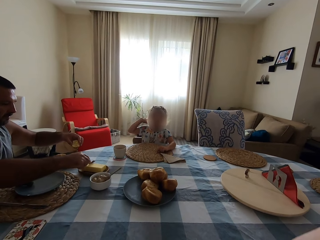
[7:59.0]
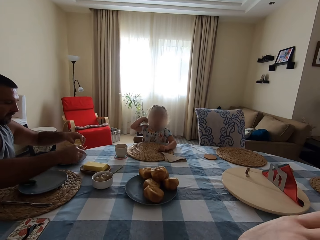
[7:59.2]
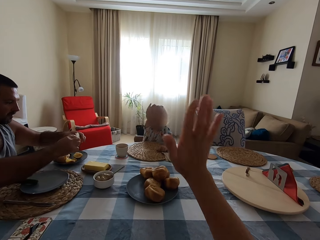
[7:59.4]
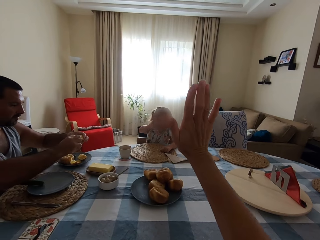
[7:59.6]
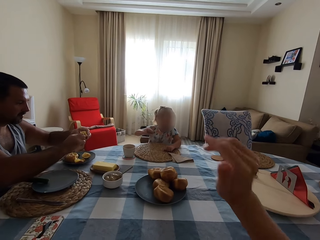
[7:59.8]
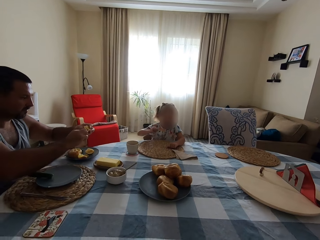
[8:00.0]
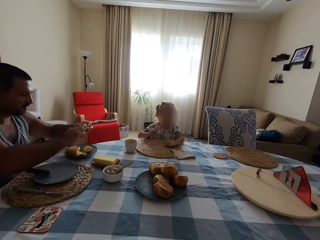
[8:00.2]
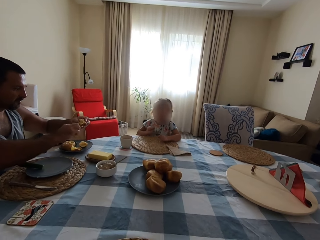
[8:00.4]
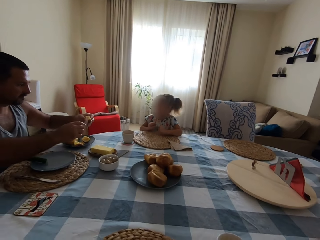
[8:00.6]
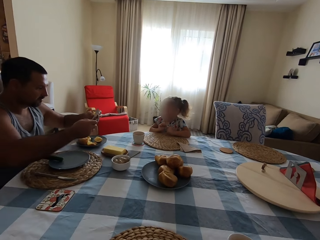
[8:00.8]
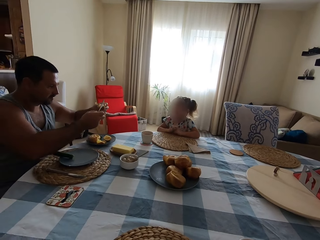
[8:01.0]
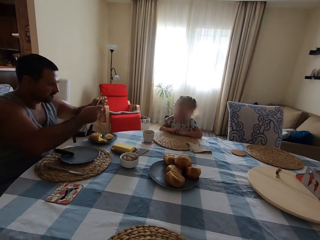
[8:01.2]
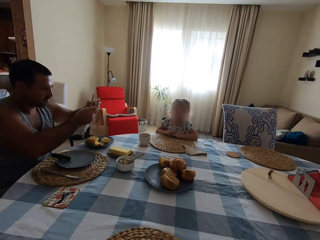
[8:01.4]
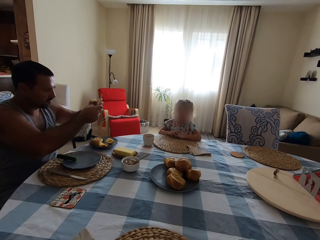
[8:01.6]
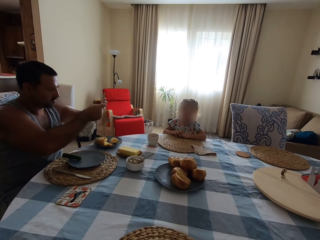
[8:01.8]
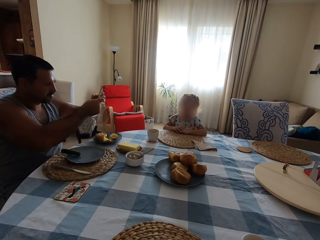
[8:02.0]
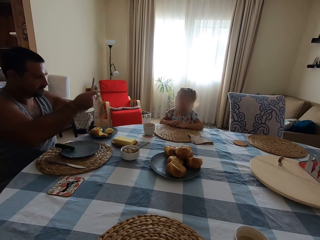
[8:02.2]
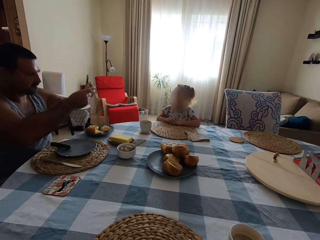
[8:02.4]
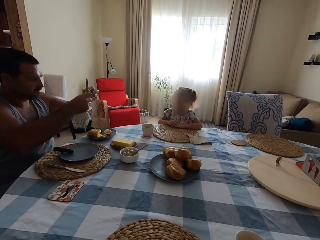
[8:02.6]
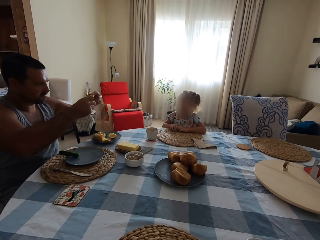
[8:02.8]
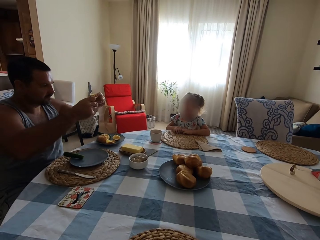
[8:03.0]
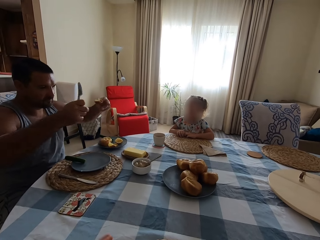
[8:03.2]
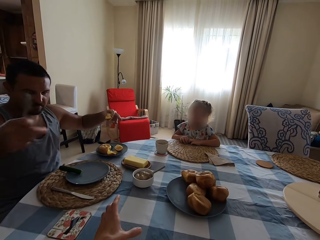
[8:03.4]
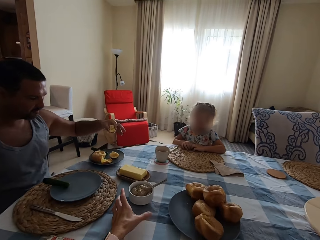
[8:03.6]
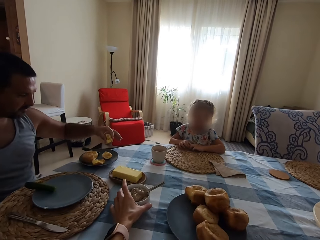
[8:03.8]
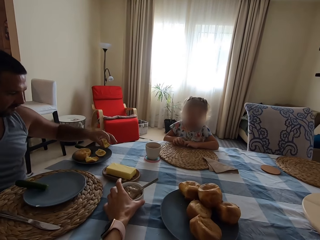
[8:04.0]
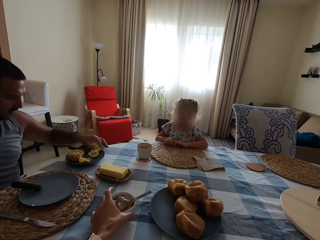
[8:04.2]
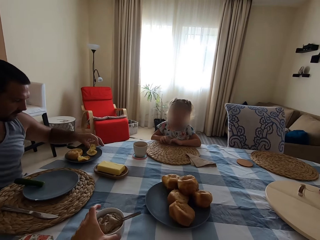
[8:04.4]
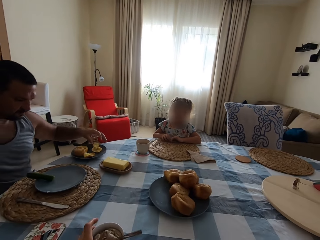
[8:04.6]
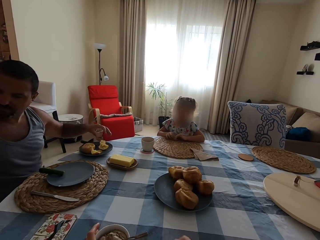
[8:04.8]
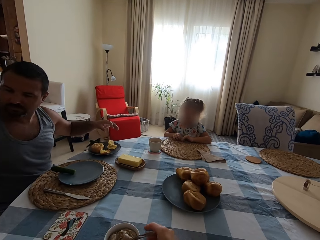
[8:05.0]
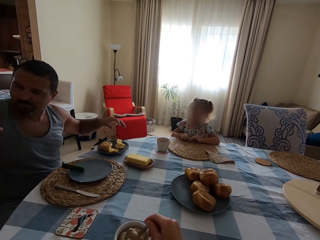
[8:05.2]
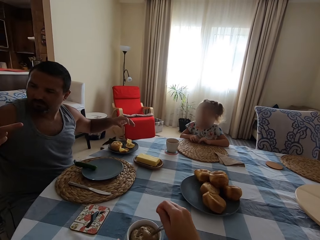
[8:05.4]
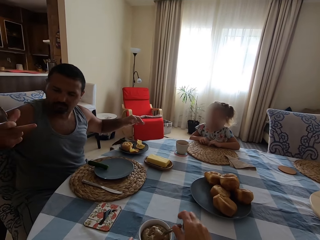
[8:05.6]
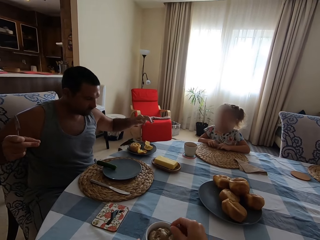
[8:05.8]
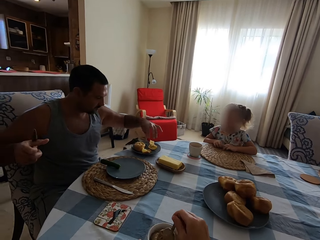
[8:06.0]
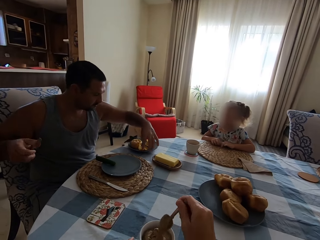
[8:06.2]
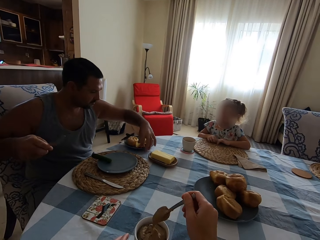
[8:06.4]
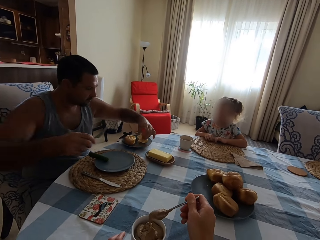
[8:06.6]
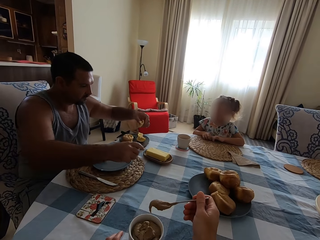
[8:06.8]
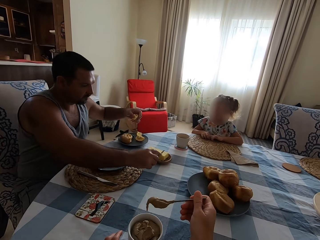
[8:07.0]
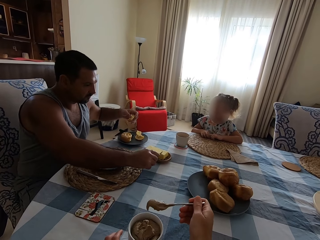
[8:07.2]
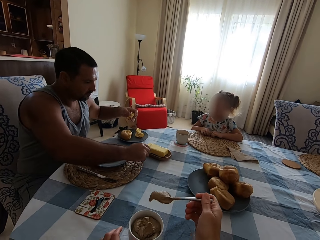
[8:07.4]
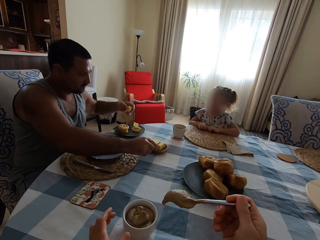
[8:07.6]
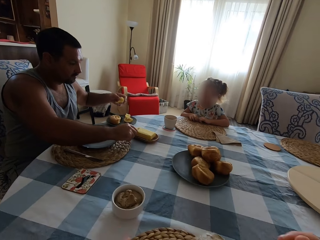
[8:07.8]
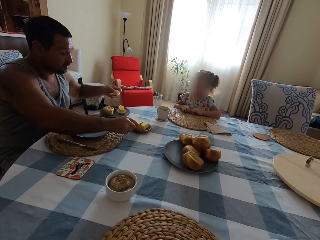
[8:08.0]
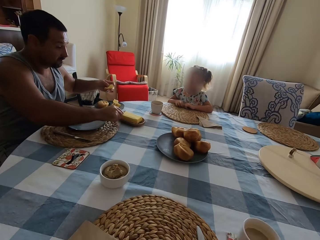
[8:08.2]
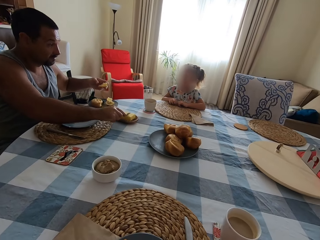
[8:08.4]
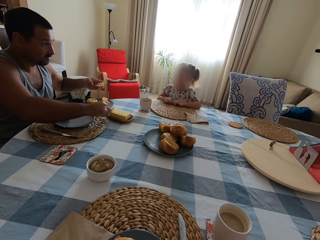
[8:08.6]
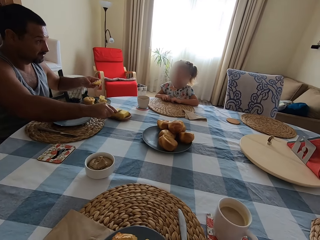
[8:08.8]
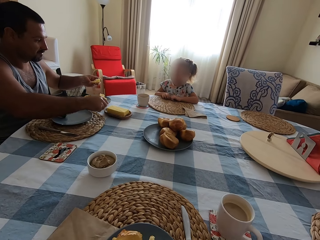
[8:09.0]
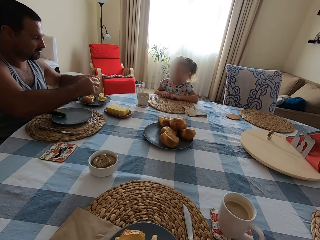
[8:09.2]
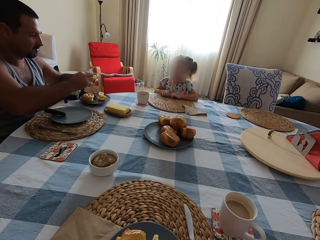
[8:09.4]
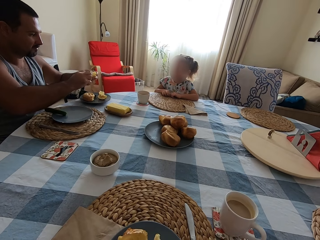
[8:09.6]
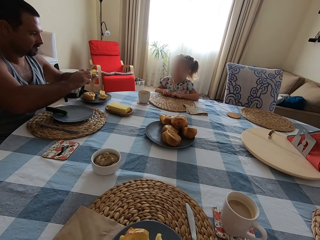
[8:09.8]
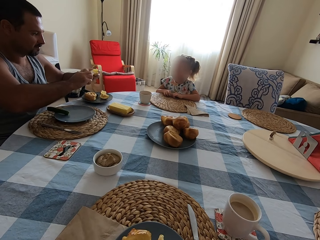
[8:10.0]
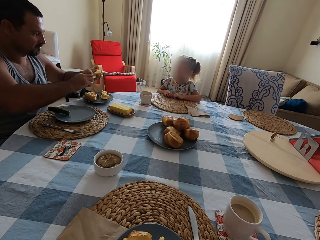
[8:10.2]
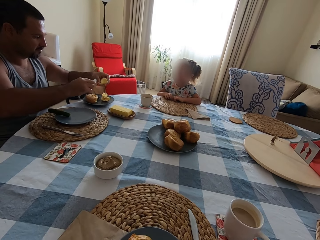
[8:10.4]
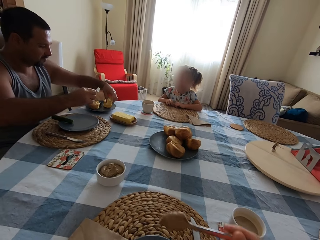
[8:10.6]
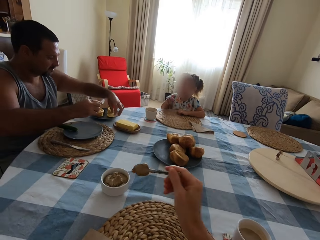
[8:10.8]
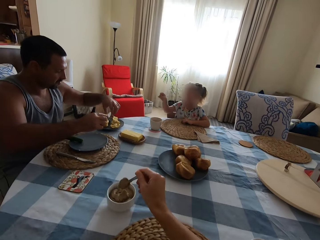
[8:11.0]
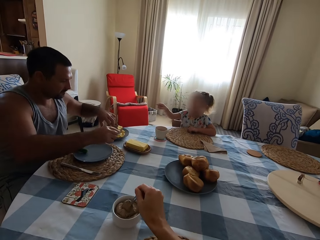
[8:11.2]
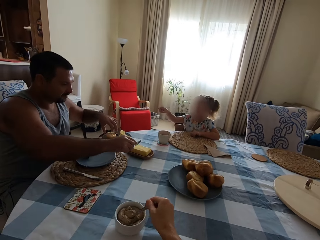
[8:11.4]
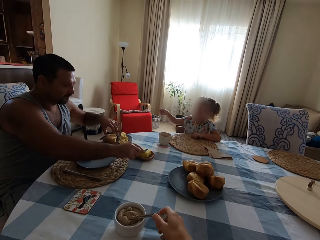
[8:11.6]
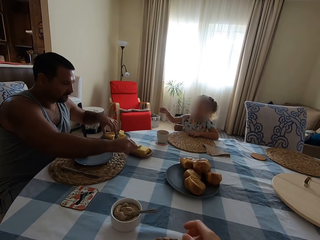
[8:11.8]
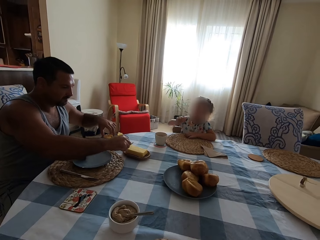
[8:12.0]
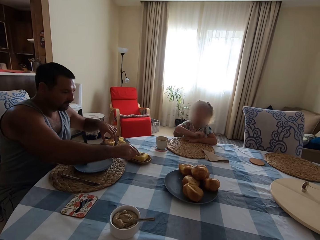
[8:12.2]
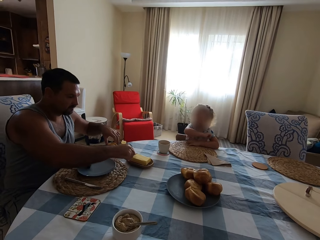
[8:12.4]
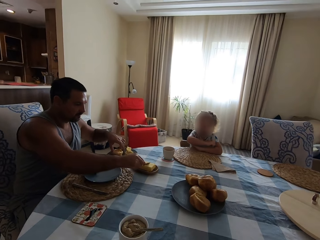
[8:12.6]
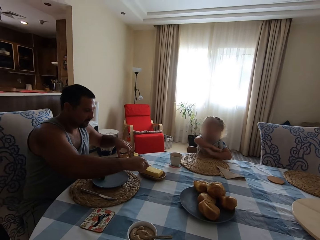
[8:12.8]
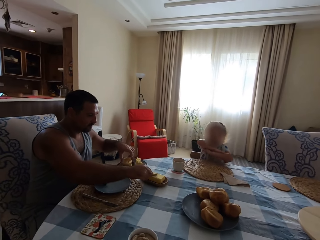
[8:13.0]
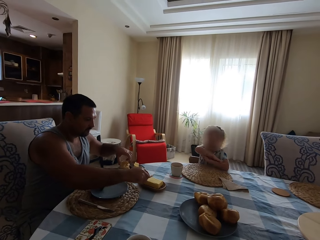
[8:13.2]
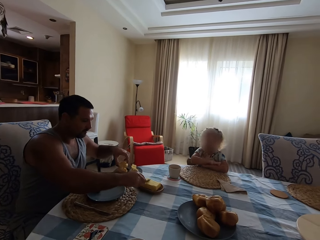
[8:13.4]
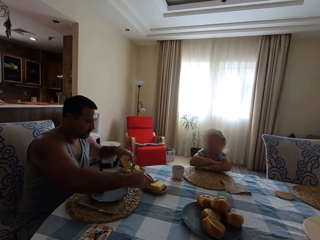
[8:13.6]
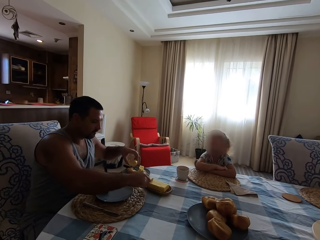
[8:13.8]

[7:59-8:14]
The camera wearer talks to a child and lifts the hand up. A man spreads the butter on the yorkshire pudding. The camera wearer moves the bowl. They pick up the bowl of peanuts. The man puts the yorkshire pudding on the plate. The child talks to the man. The man looks at the fingers. The camera wearer picks up the spoon. They do something. The child talks to the man. The man picks up the yorkshire pudding on the plate. The camera wearer scoops a peanut in the bowl. The man picks up the butter with the knife or spoon. The man takes the butter with the spoon again. The child talks to the man. The child talks to the man again. The man spreads the butter on the yorkshire pudding. The man puts the cake on the plate. The camera wearer puts something on the bowl. The child talks to the camera wearer. The camera wearer talks to the child and scoops a peanut in the bowl. The man picks up the butter with the knife or spoon. The man picks up the cake.

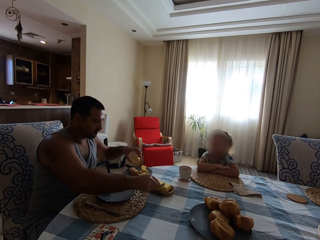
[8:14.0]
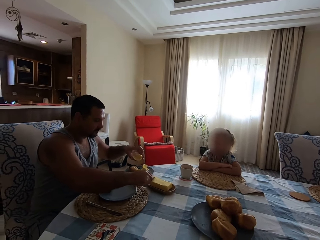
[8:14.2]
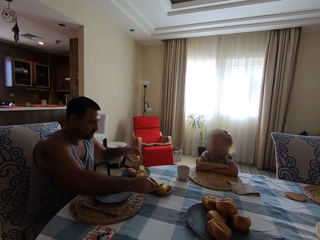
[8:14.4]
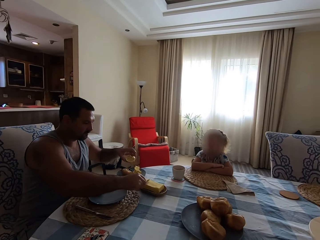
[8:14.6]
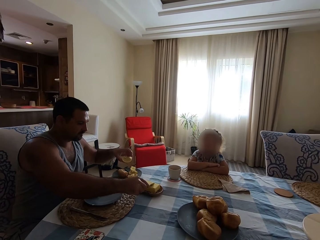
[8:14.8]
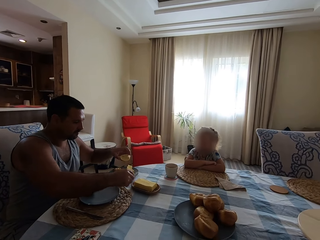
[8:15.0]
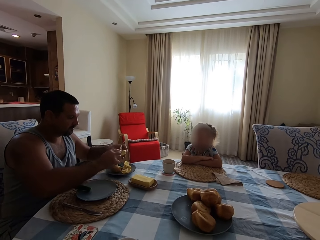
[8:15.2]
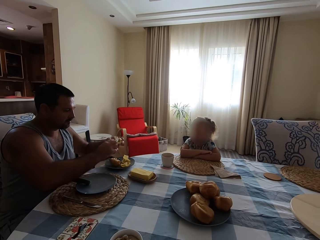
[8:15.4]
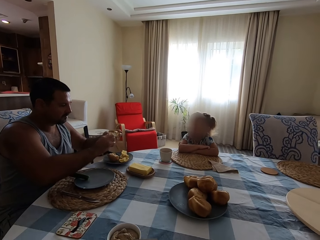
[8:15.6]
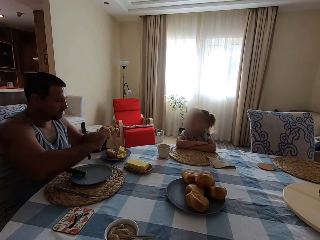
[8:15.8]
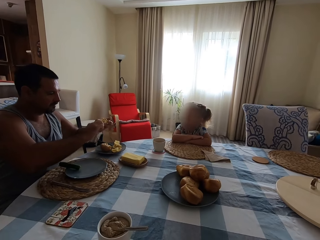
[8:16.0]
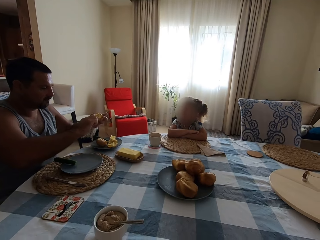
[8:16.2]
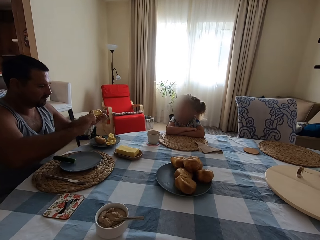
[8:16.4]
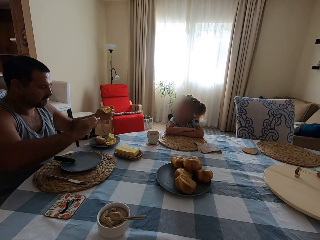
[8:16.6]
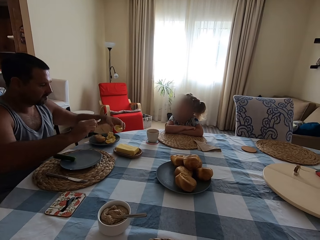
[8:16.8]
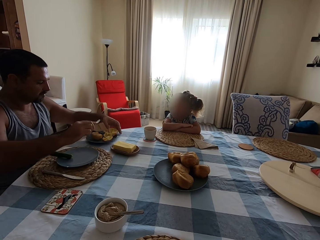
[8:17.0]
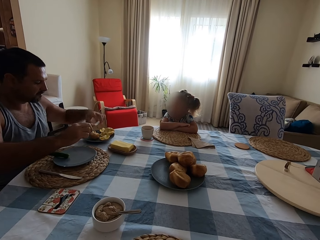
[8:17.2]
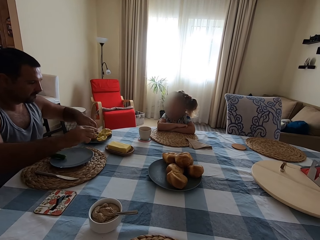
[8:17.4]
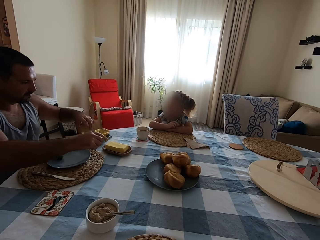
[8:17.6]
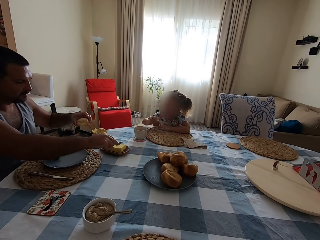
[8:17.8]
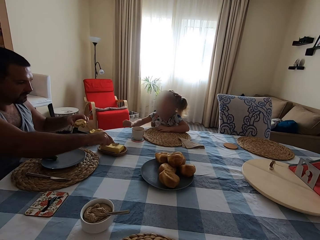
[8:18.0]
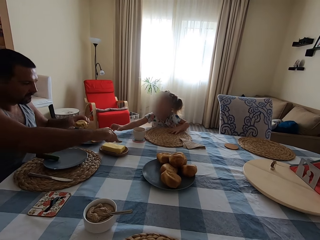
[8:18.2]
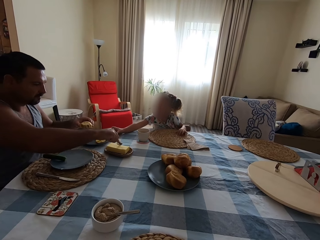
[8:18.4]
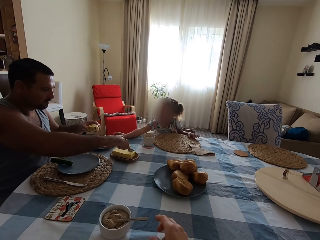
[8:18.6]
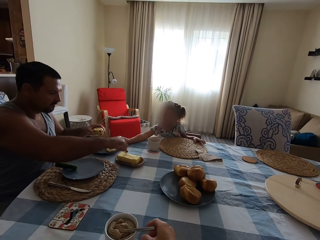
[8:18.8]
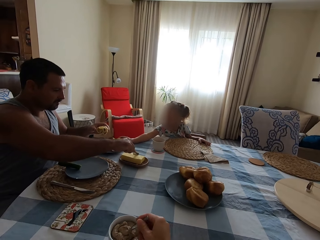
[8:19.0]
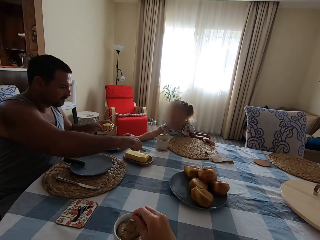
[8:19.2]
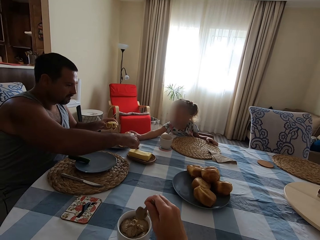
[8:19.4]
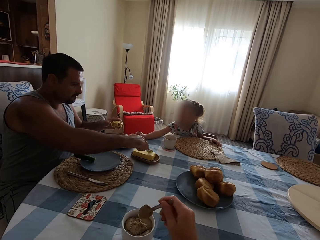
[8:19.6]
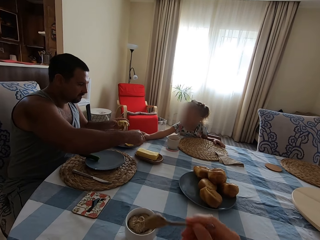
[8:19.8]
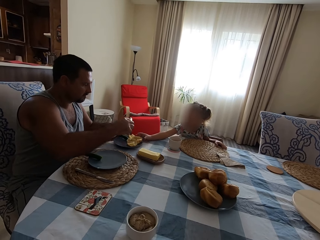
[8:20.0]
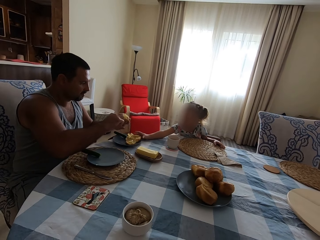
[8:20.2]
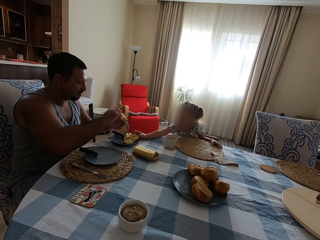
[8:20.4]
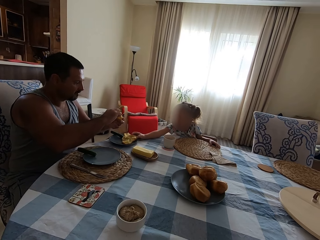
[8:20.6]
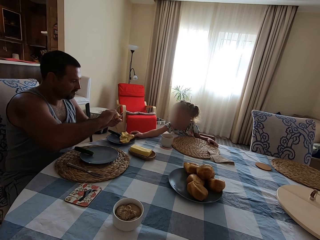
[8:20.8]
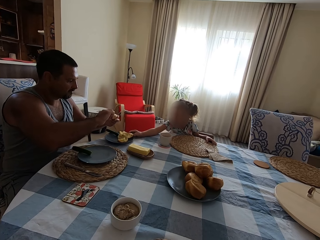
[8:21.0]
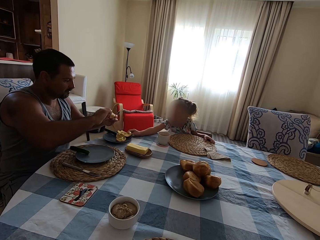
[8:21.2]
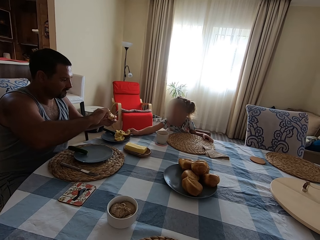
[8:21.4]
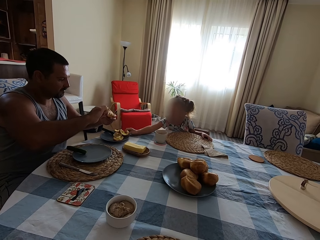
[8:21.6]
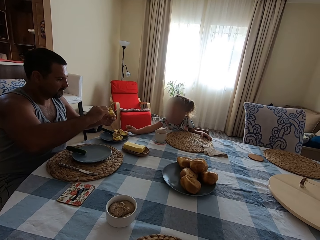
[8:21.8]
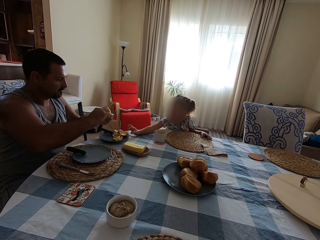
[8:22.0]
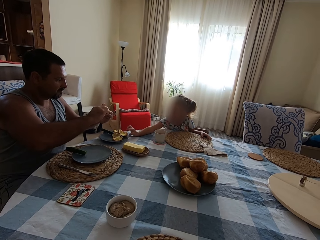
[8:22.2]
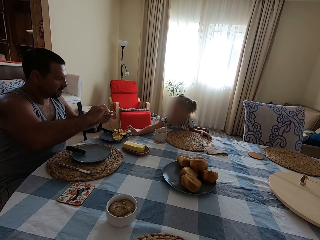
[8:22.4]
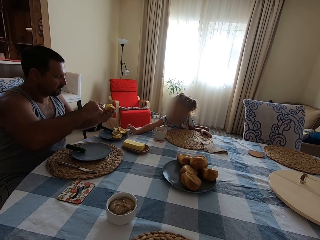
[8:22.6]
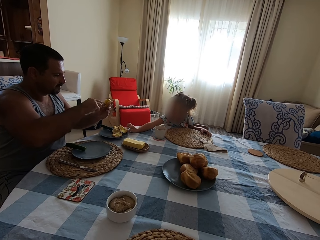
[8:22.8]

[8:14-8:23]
A man takes the butter with the spoon. The camera wearer eats. The man spreads the butter on the yorkshire pudding or cake and puts the yorkshire pudding on the plate. The man picks up the cake. The man picks up the cake with the knife. The man takes the butter with the spoon. The camera wearer picks up the yorkshire pudding on the plate. A child touches the yorkshire pudding. The man takes the butter with the spoon again. The camera wearer scoops a peanut in the bowl. The man spreads the butter on the yorkshire pudding. The child talks to the man. The child picks up the cake.
